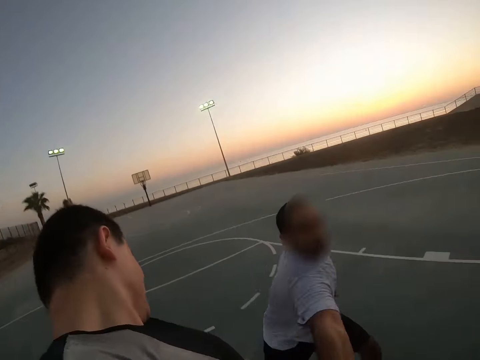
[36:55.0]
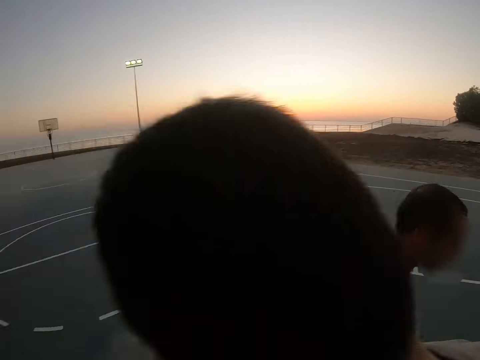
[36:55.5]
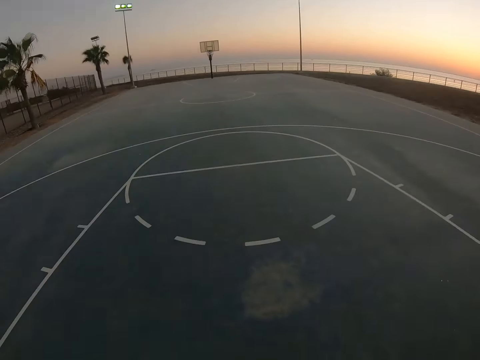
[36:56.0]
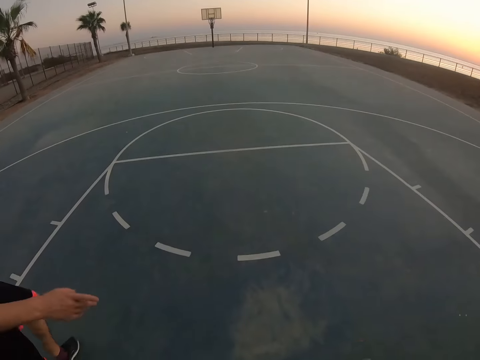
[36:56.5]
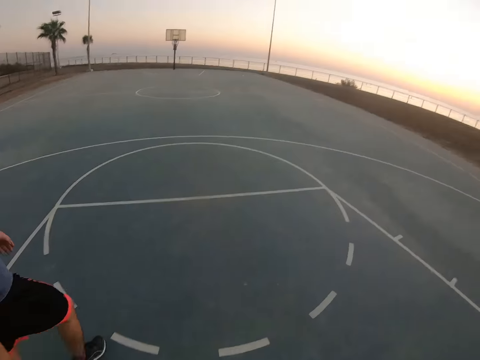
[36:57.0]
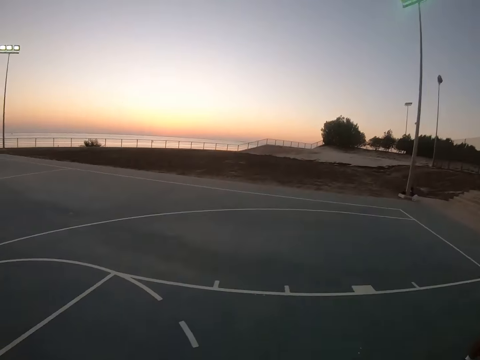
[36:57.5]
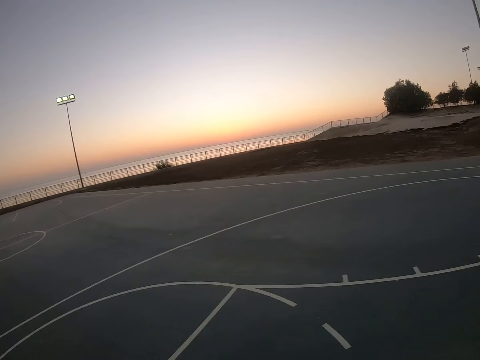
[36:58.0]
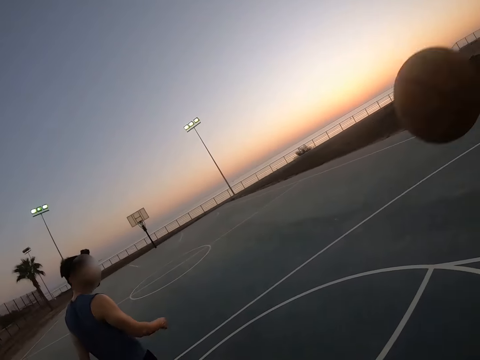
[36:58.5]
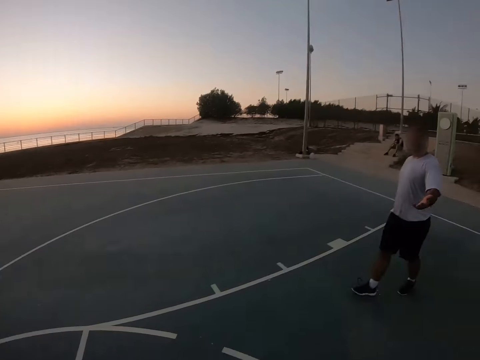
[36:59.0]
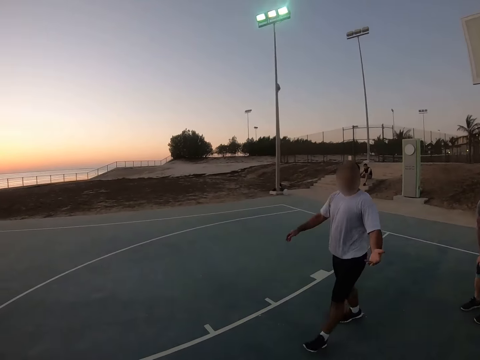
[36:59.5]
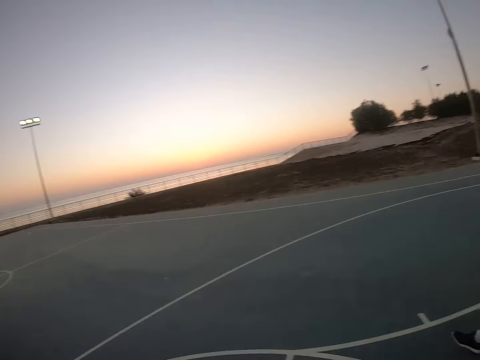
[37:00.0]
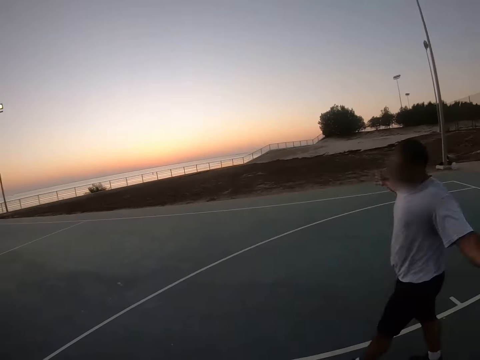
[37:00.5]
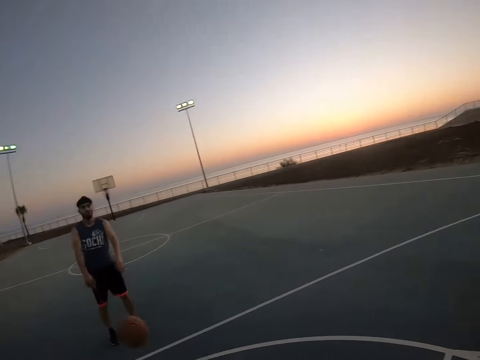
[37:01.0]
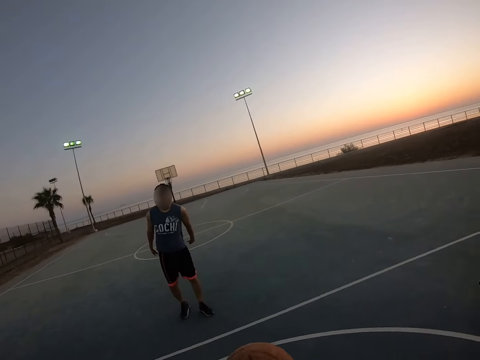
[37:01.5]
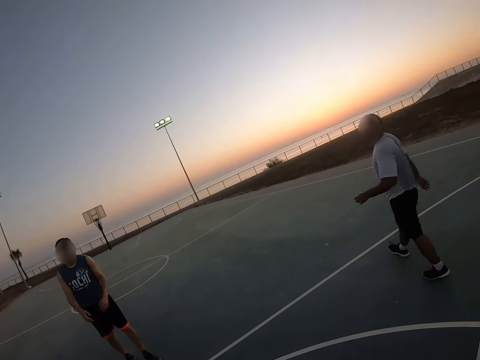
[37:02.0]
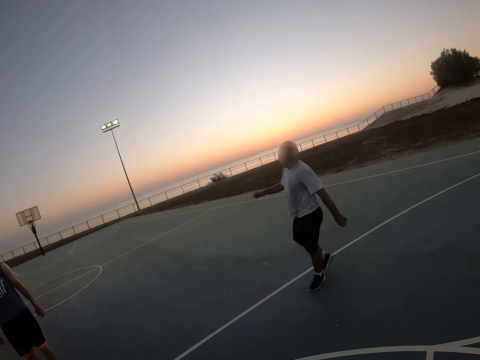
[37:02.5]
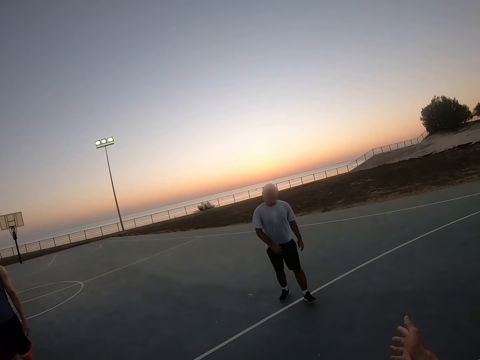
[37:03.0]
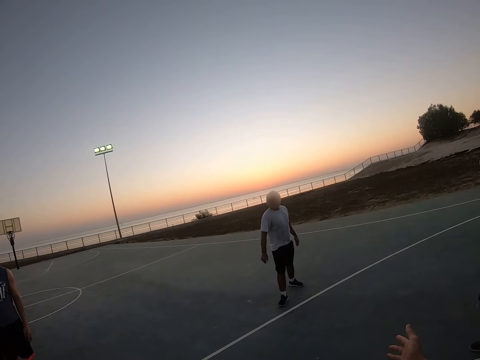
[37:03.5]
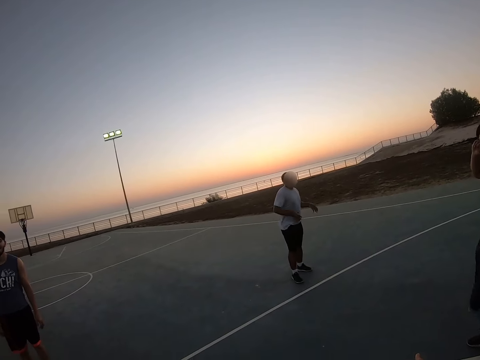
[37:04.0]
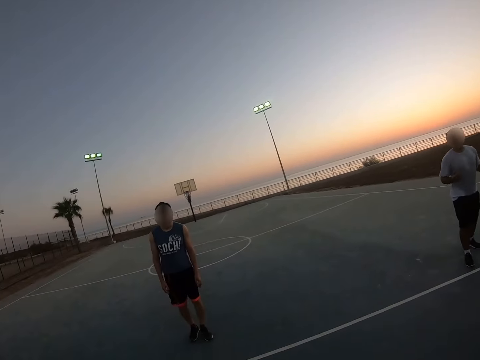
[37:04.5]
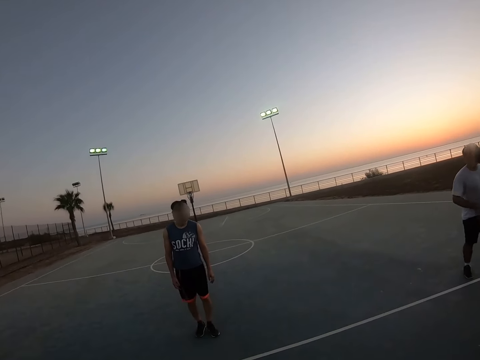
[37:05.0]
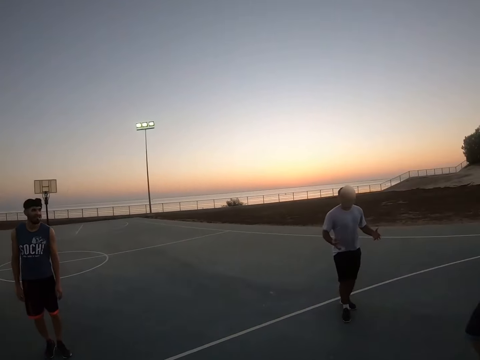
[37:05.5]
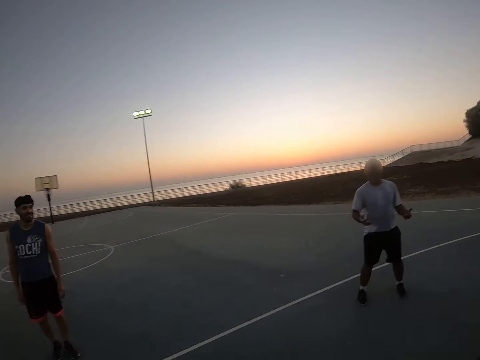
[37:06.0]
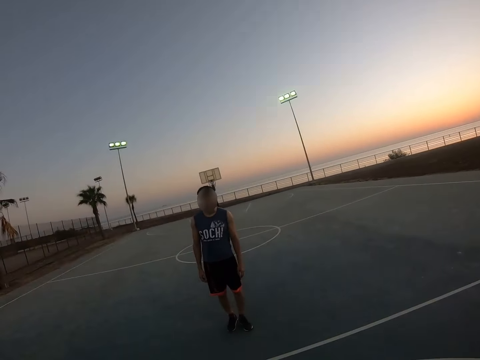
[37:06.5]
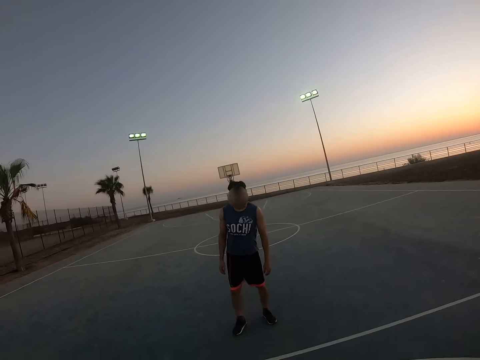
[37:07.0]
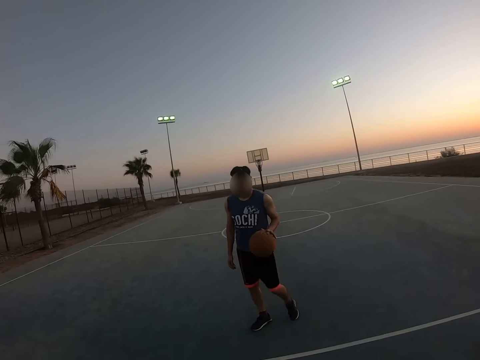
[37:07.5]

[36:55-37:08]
The camera wearer plays basketball.

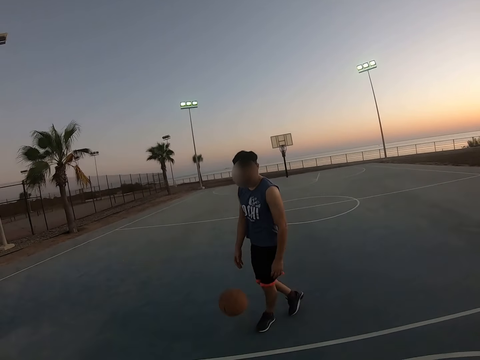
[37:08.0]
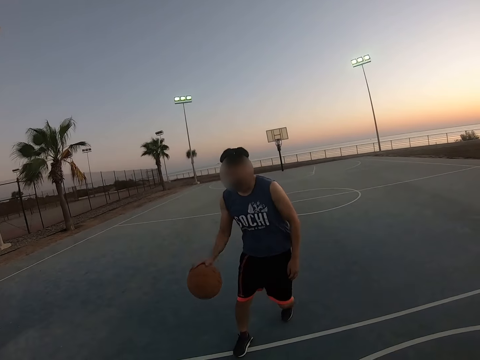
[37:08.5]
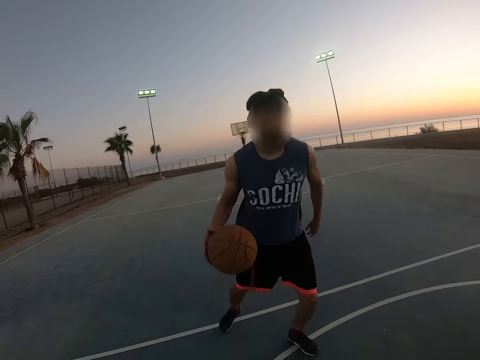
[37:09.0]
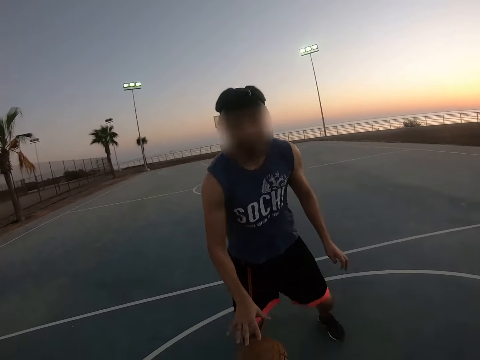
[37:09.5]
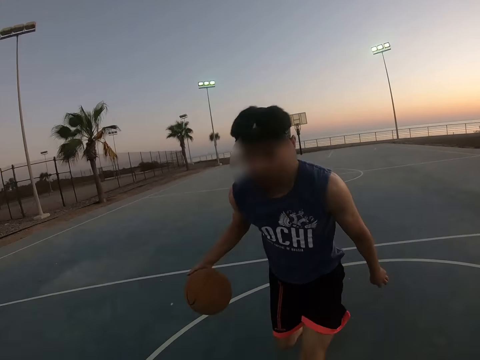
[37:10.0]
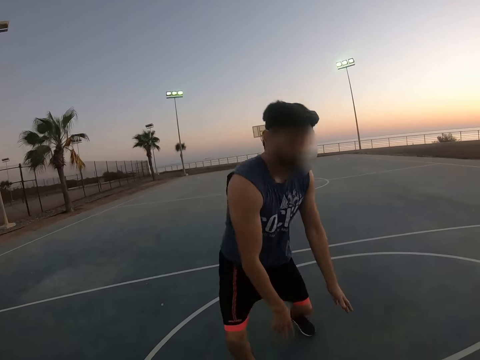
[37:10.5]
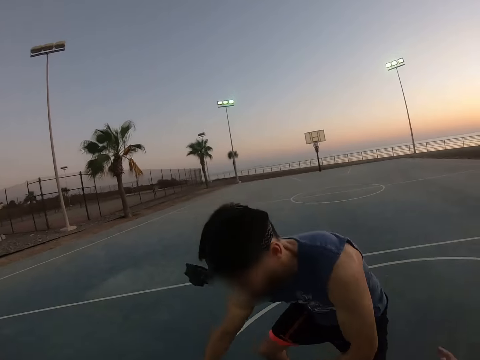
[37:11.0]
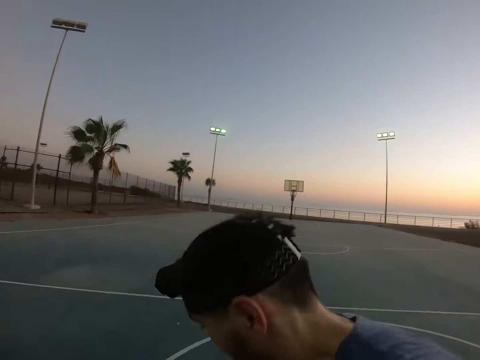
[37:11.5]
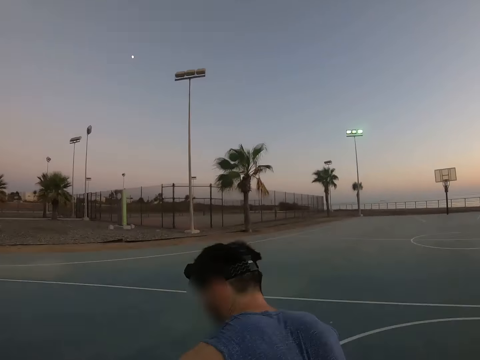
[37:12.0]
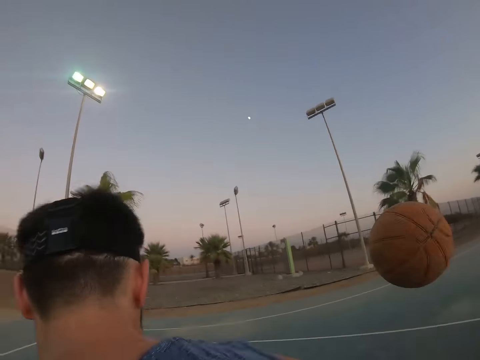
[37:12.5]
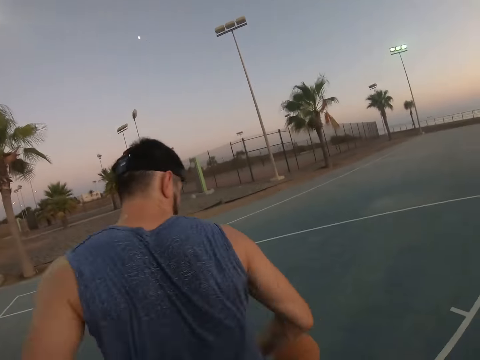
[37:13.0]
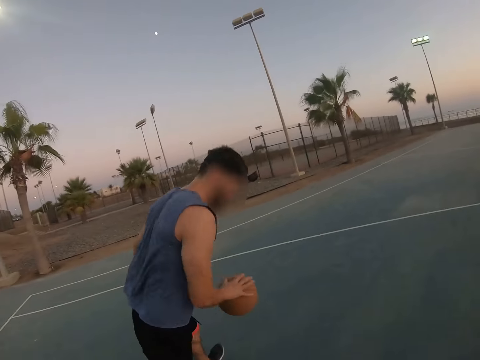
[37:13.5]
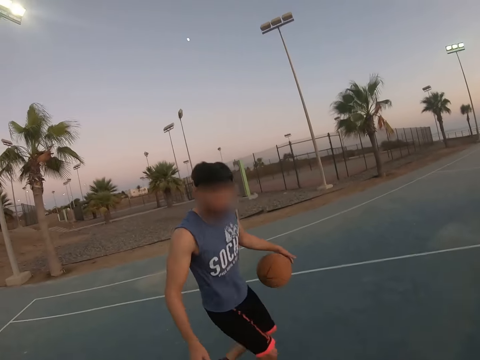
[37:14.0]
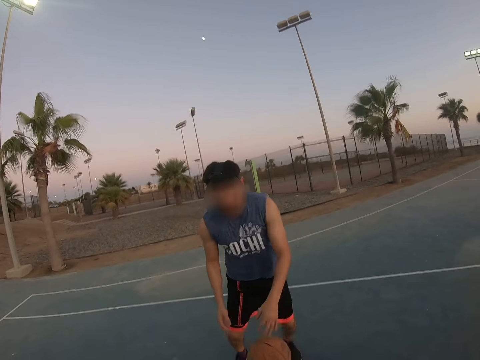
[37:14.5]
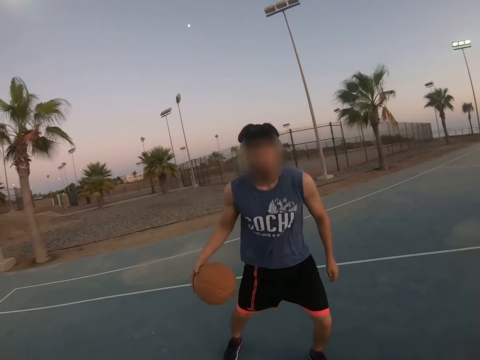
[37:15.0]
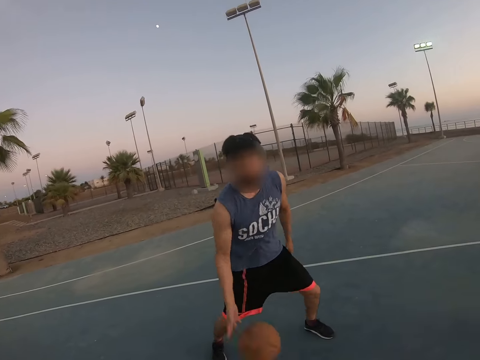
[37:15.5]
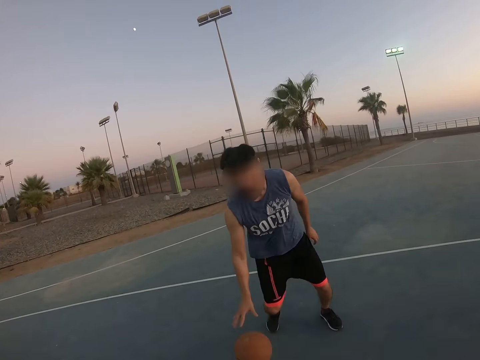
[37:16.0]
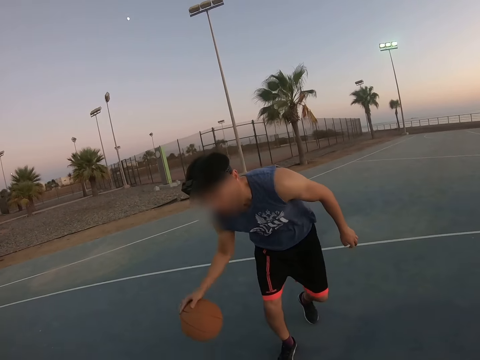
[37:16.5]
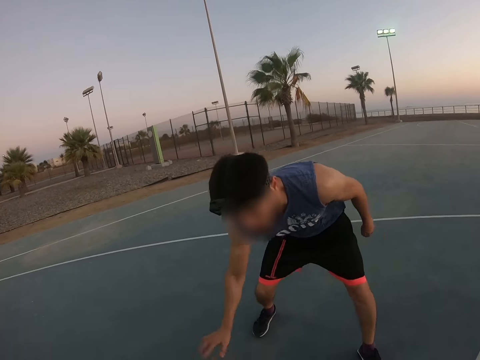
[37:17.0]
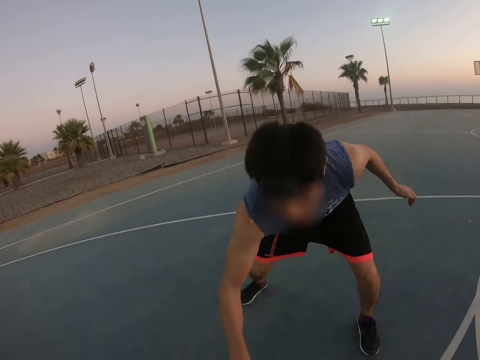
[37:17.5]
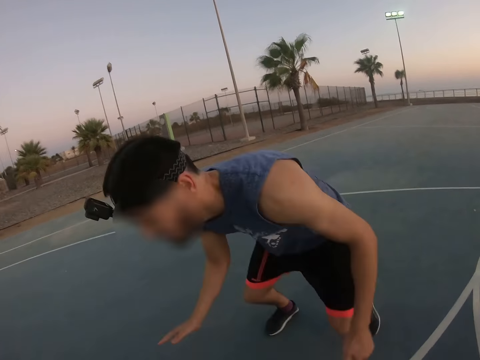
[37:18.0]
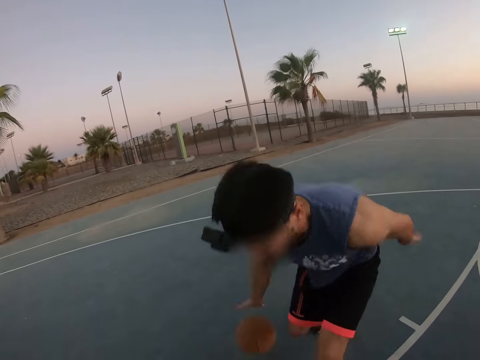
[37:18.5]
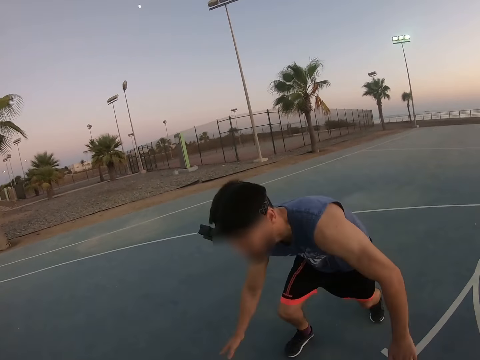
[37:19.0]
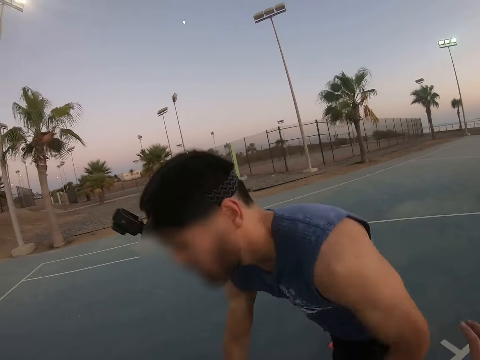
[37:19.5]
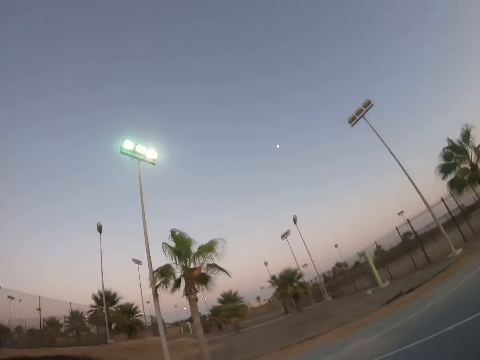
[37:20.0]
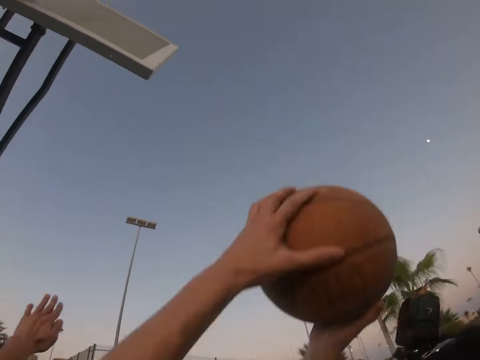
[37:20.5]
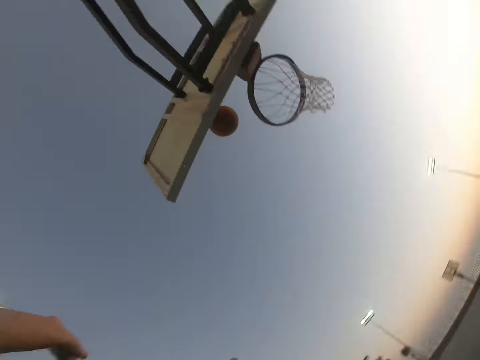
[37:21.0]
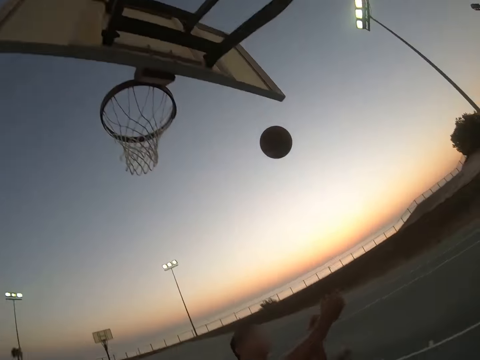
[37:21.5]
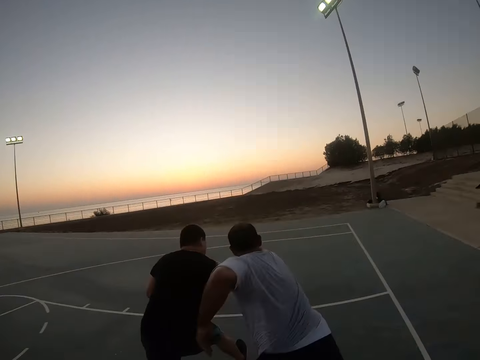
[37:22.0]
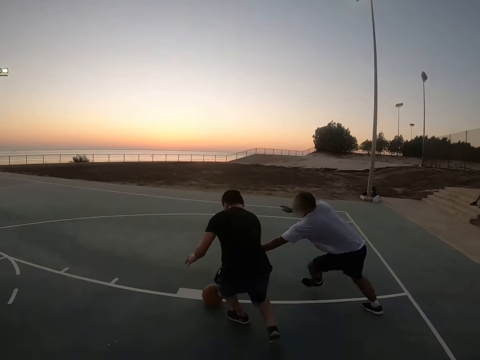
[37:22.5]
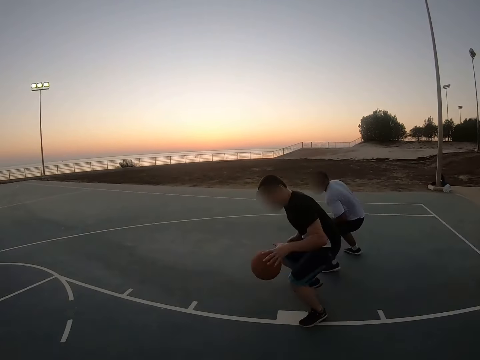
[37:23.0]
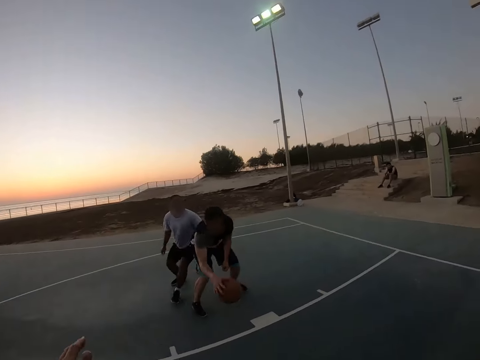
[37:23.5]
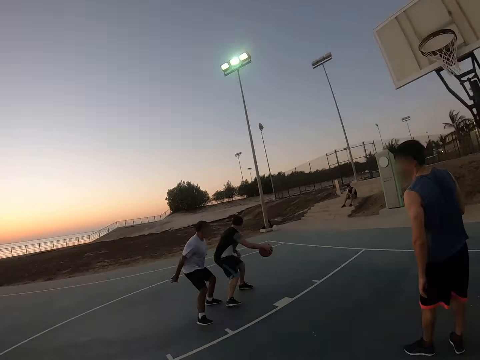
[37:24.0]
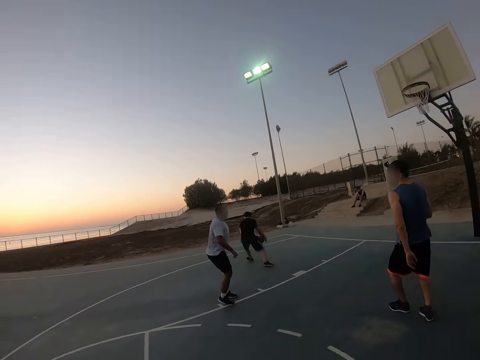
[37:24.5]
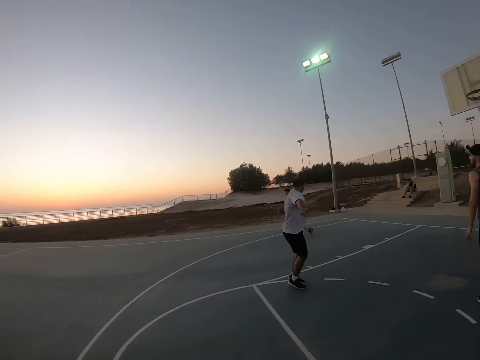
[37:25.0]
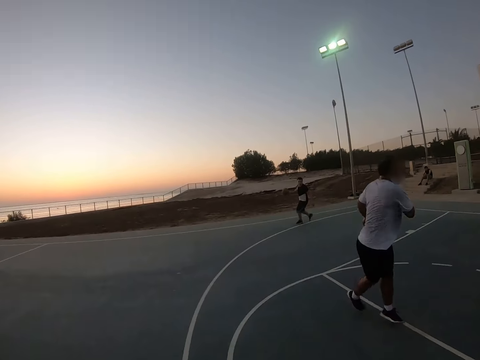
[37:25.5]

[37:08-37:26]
A man plays basketball. Another man throws up the ball to score. Another man runs around. Another man dribbles down the ball.
